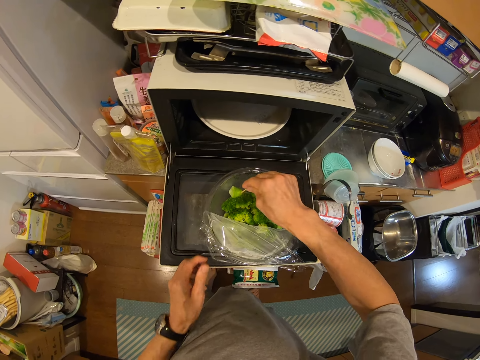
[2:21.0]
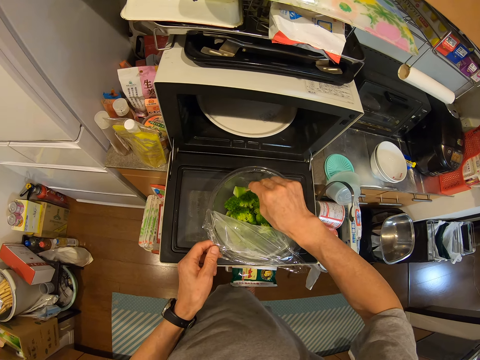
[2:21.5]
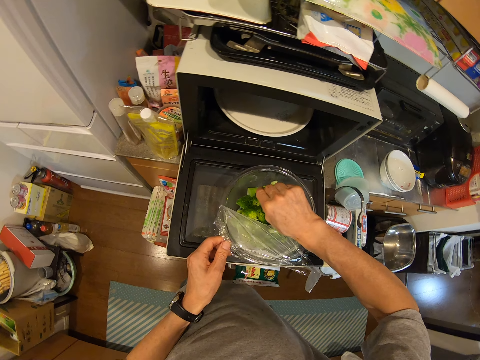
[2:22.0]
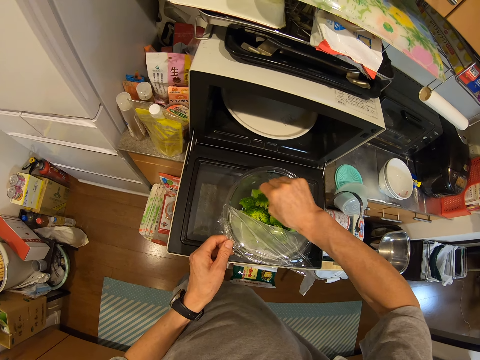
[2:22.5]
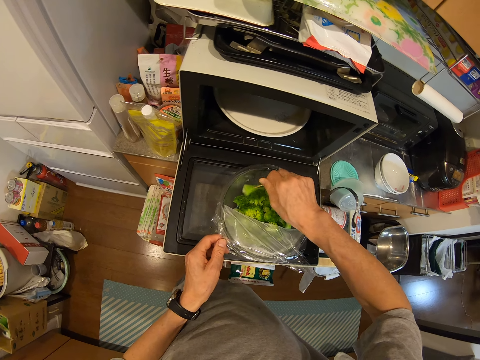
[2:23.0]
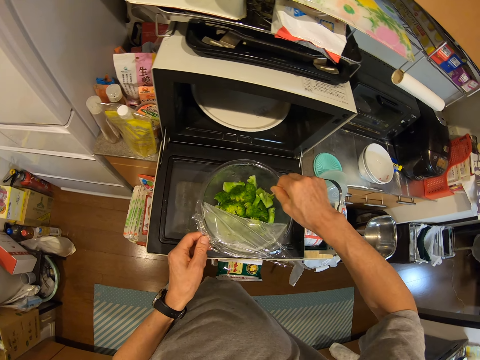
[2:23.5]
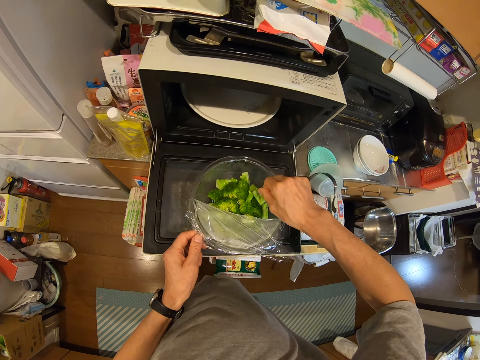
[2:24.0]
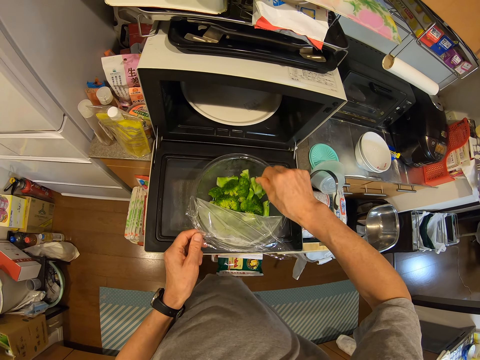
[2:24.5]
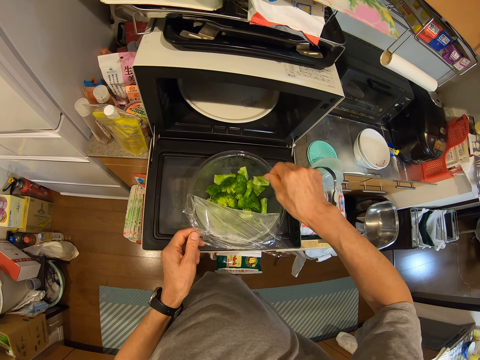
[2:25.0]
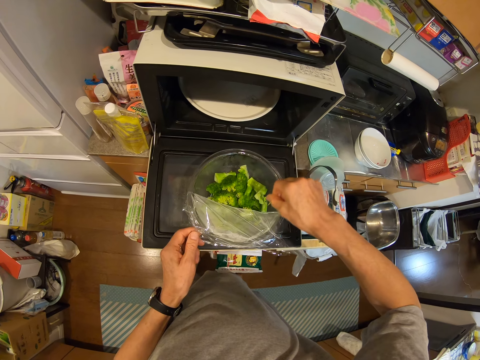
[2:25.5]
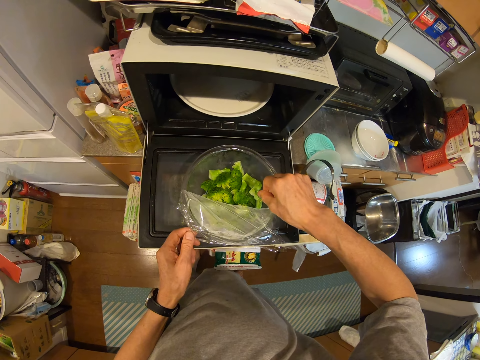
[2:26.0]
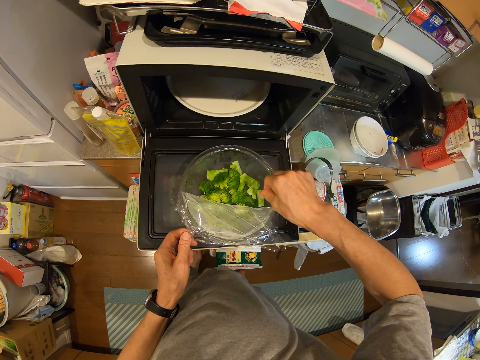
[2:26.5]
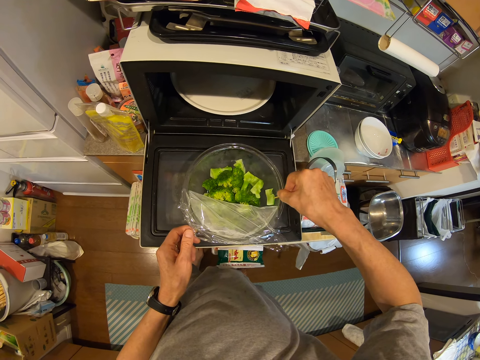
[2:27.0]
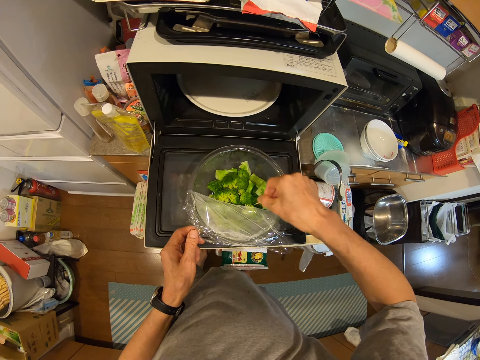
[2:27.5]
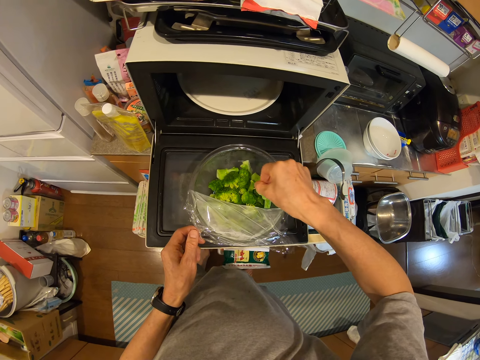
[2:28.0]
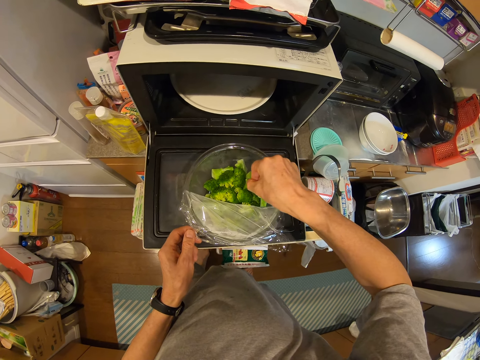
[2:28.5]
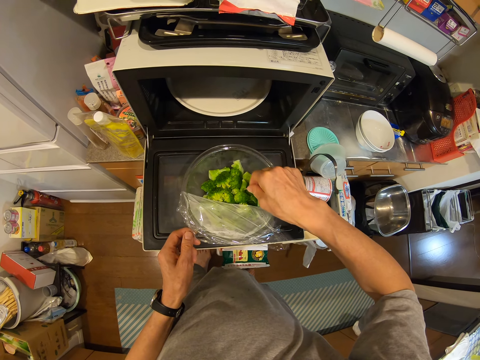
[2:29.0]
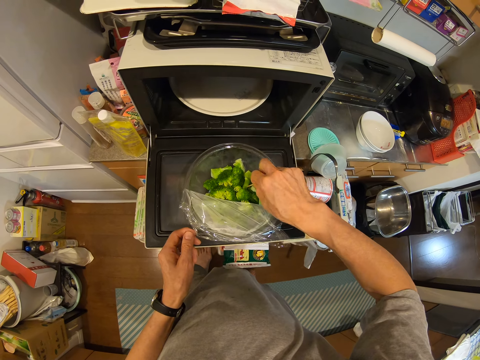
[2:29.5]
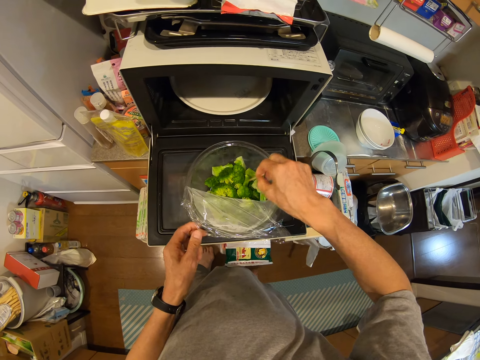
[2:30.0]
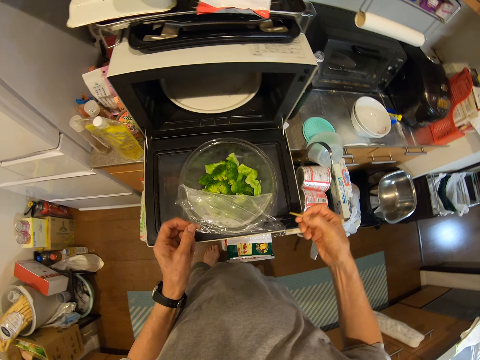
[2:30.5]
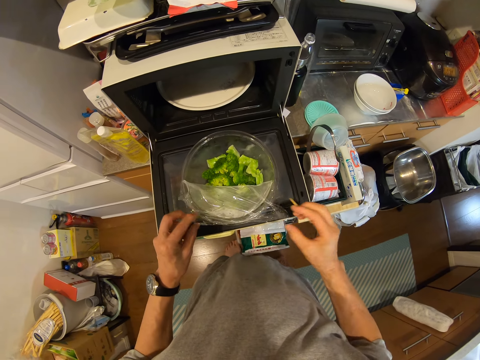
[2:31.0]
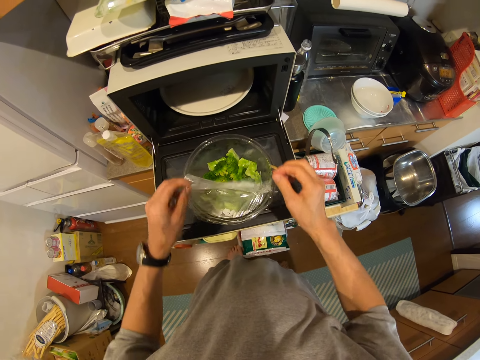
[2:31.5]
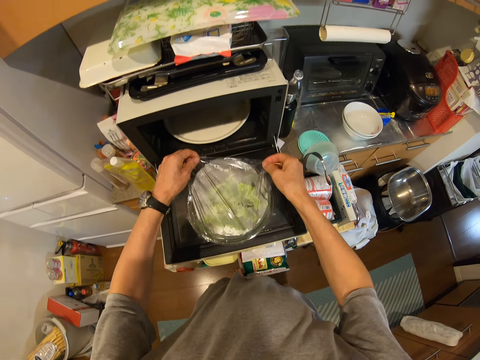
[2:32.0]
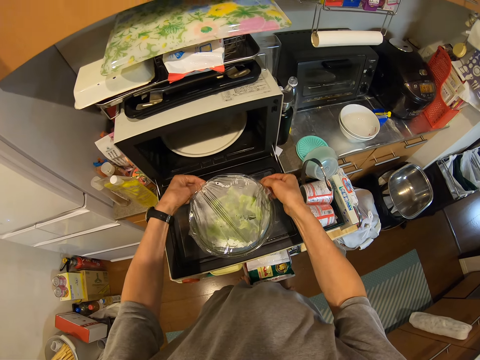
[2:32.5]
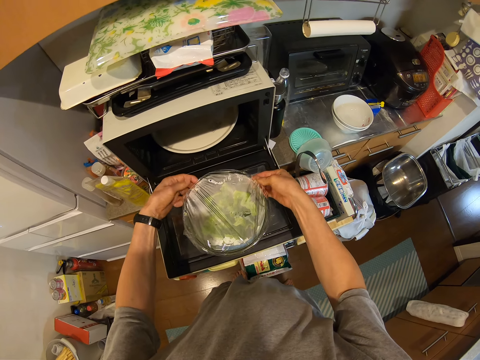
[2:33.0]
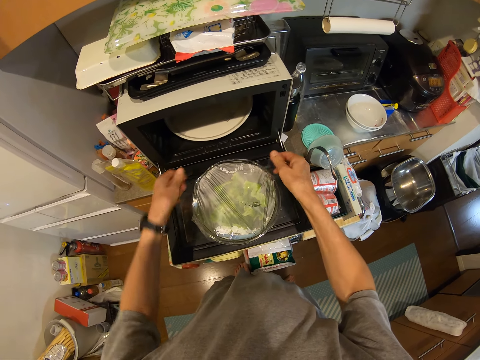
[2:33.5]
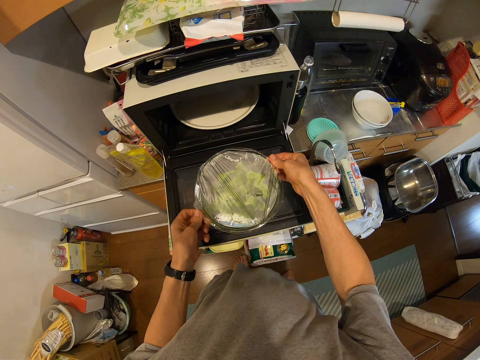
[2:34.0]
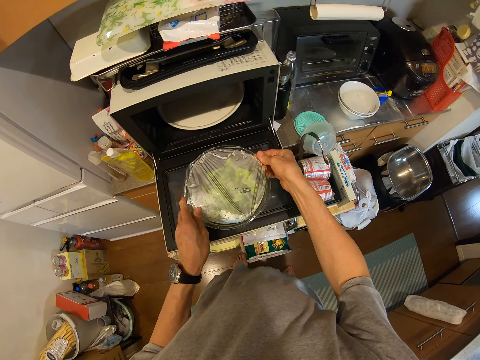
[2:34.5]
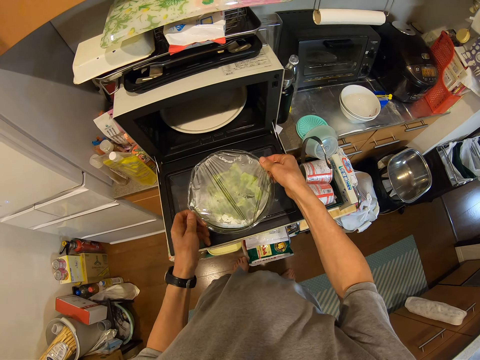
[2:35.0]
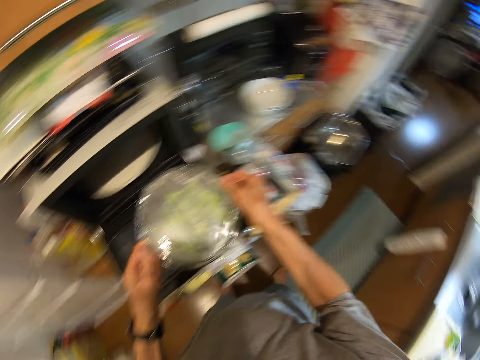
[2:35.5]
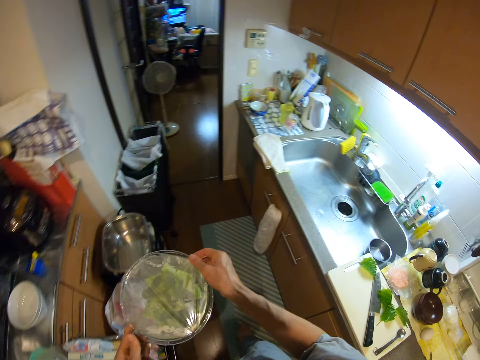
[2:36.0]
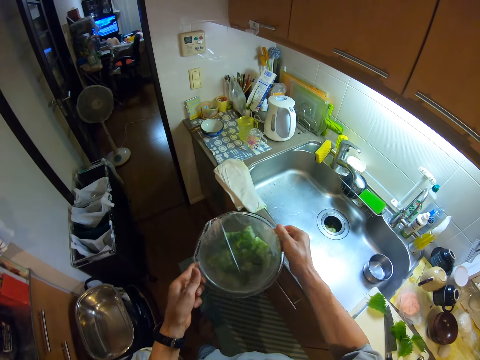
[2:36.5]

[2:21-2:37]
The camera wearer covers the bowl with the plastic wrap. They pick up the bowl from the microwave.

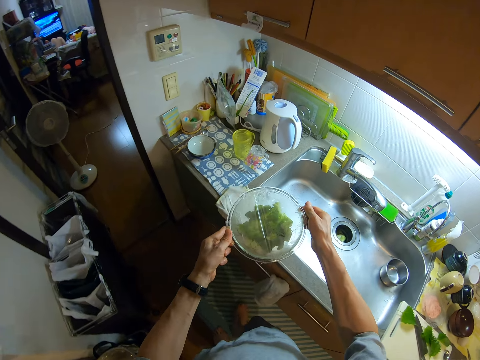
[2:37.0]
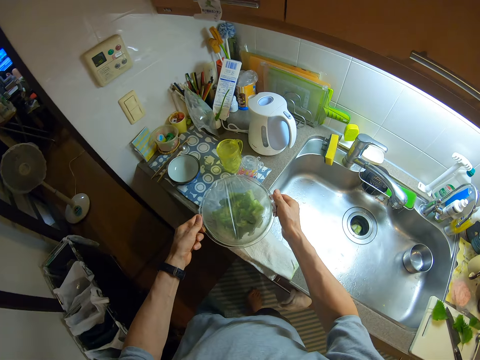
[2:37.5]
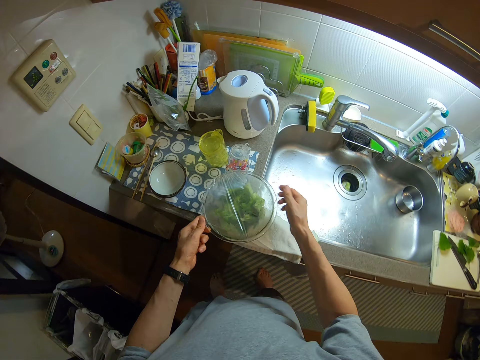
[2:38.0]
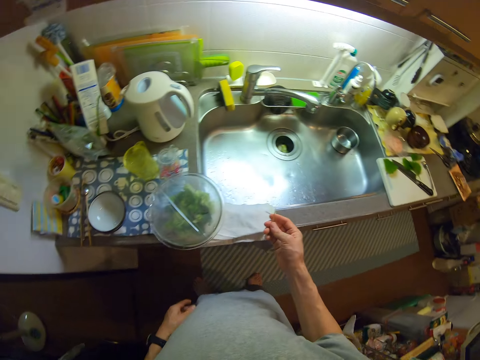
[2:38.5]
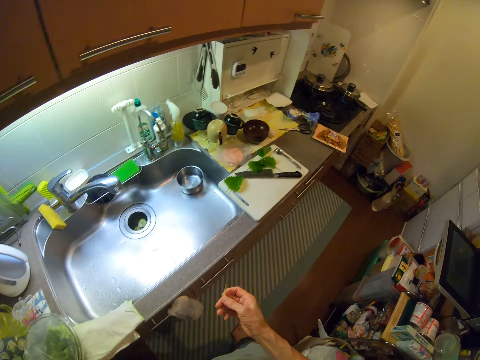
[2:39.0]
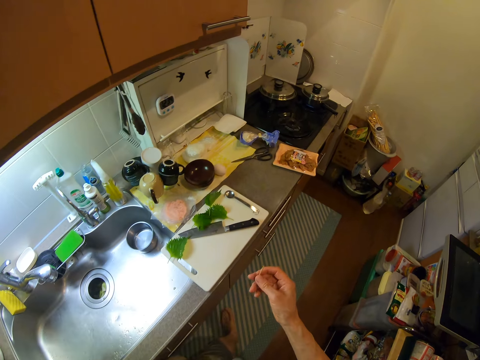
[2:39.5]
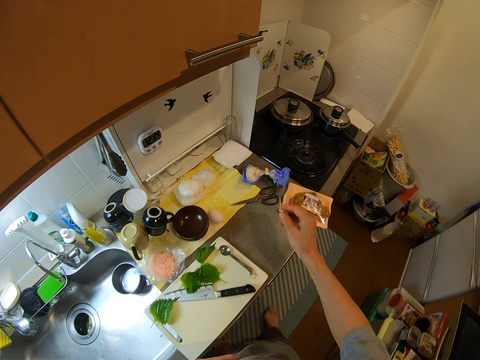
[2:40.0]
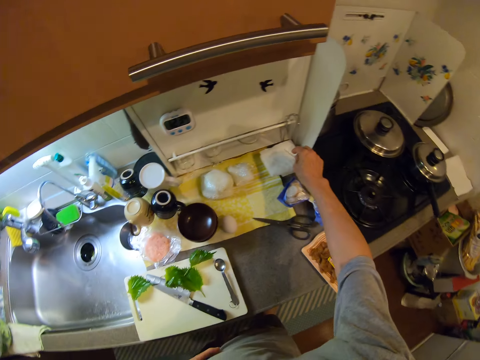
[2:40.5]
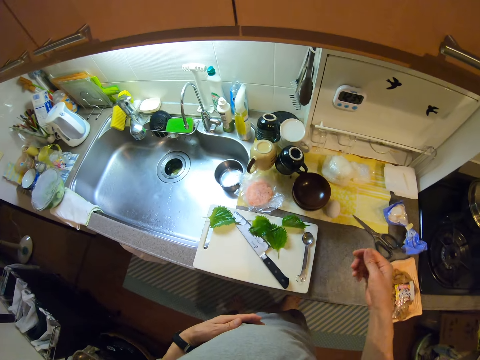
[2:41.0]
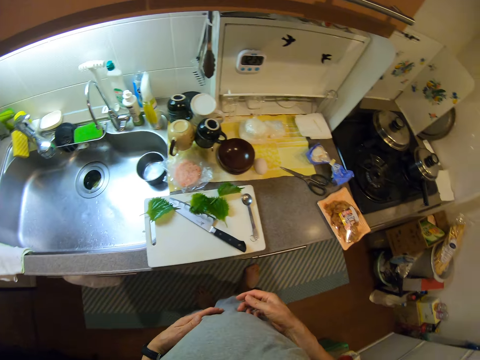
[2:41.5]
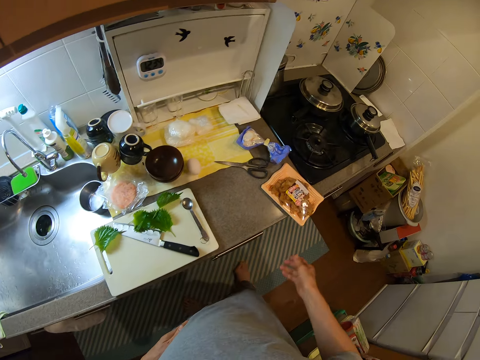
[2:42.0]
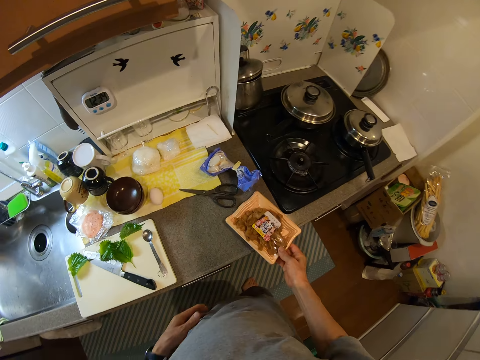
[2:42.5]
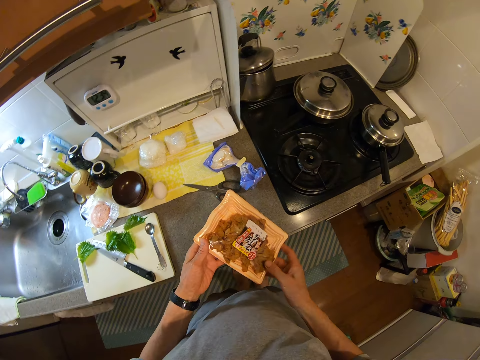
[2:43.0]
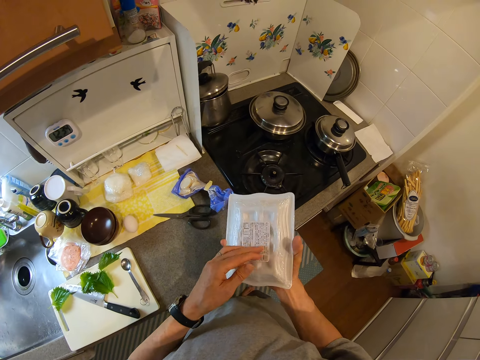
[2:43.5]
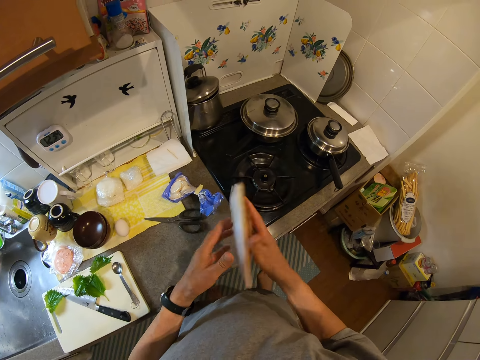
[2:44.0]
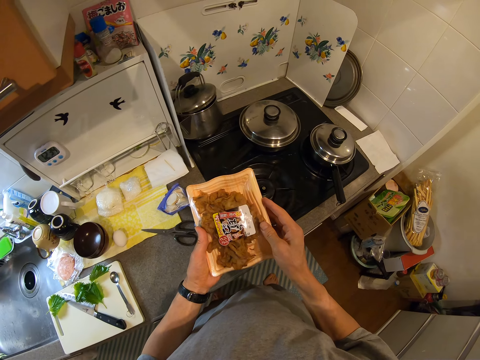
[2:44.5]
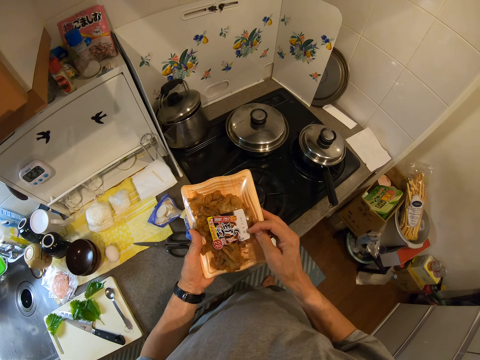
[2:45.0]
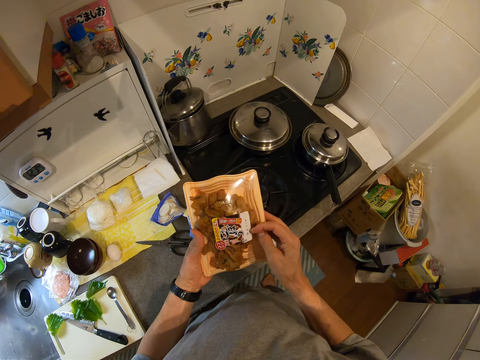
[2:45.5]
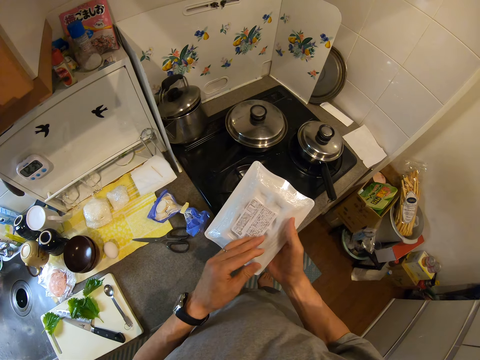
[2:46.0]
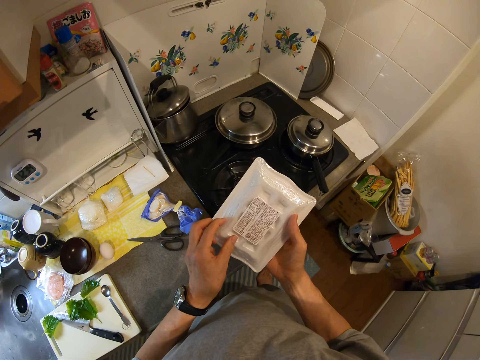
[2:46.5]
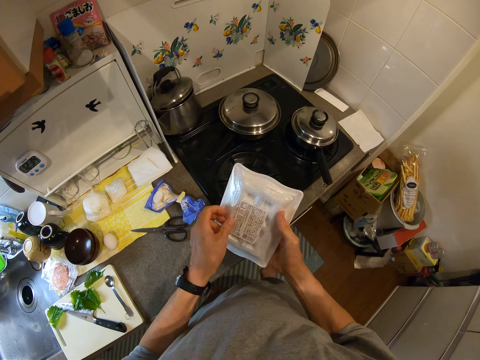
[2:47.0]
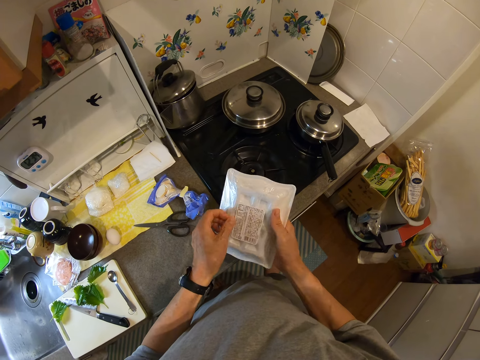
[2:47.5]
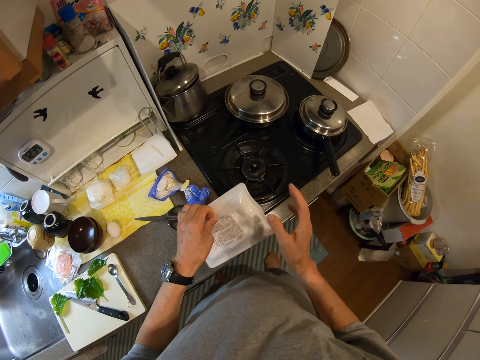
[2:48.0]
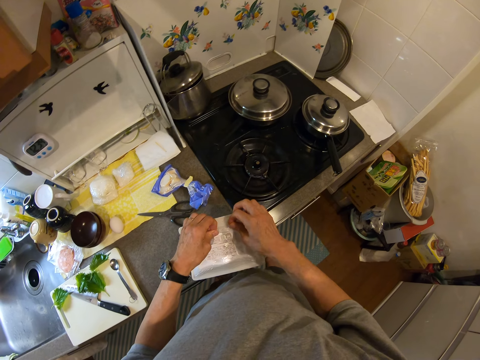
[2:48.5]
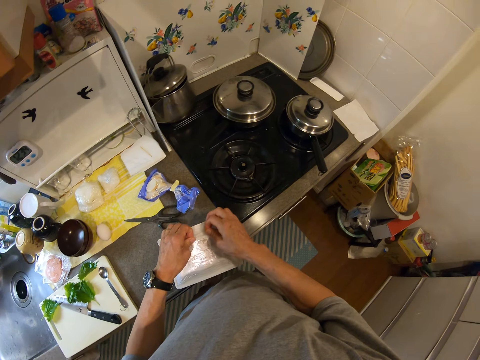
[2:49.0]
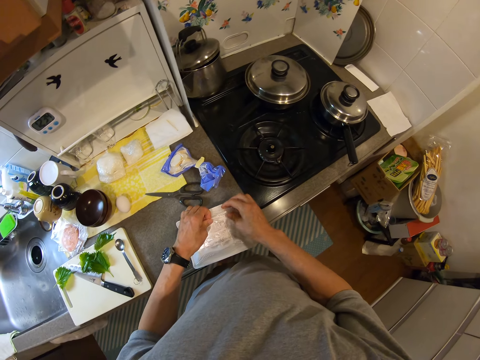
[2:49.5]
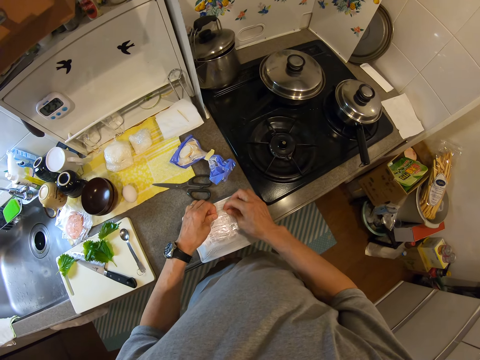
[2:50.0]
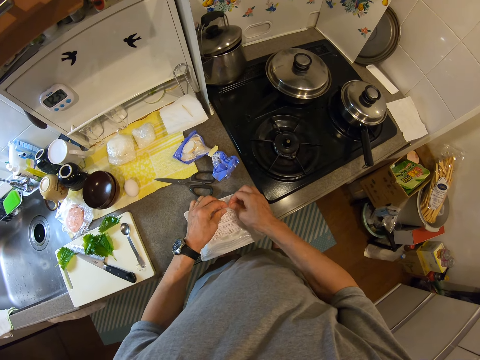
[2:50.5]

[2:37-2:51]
The camera wearer puts the bowl on the kitchen slab. They attempt to pick up something. They put the stick on the serviette. They pick up a foil bag or pack from the slab. They check the foil bag. They turn the pack. They turn the pack again. They try removing the plastic wrap around the foil bag. They open the pack.
